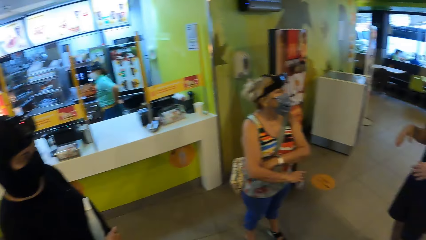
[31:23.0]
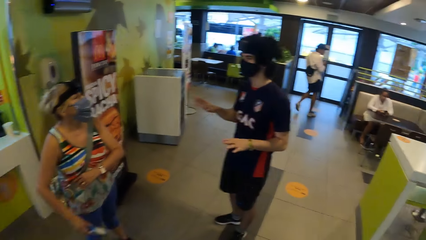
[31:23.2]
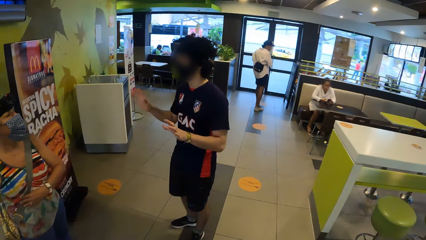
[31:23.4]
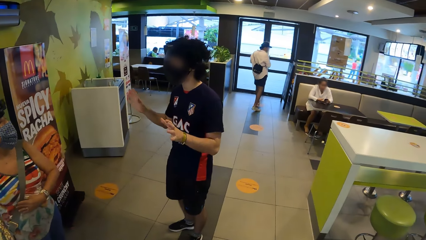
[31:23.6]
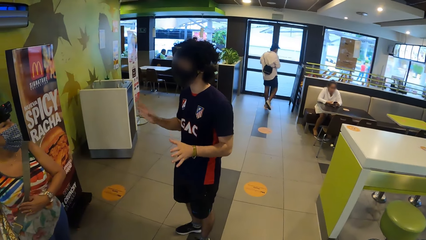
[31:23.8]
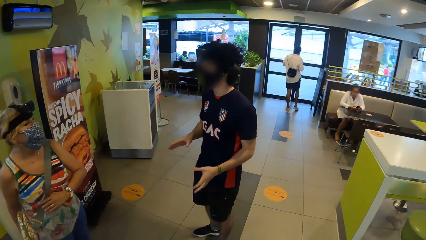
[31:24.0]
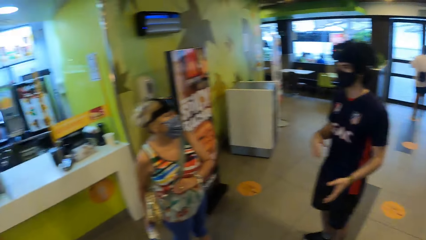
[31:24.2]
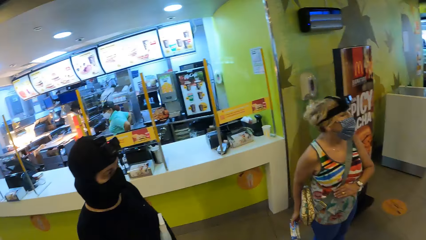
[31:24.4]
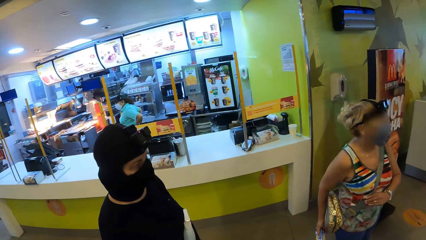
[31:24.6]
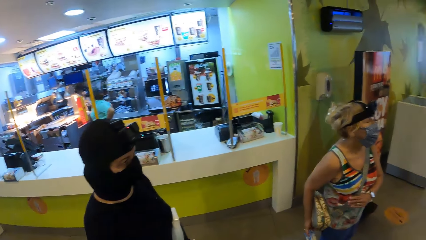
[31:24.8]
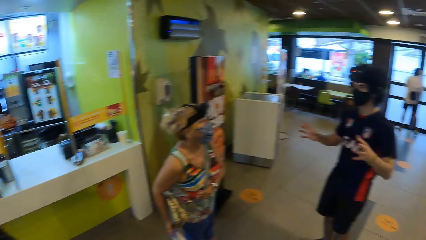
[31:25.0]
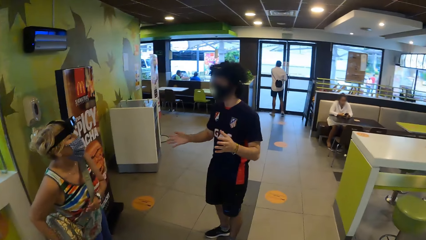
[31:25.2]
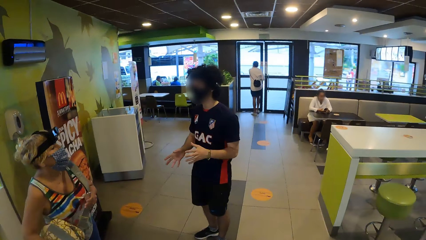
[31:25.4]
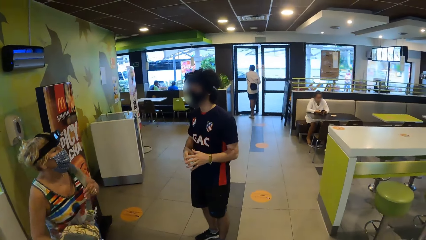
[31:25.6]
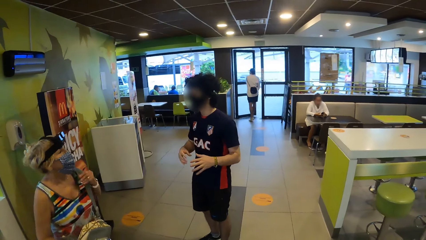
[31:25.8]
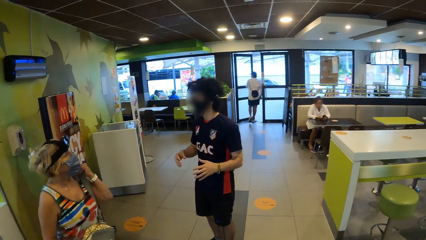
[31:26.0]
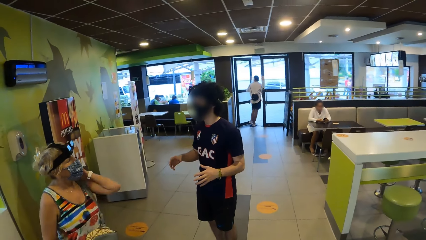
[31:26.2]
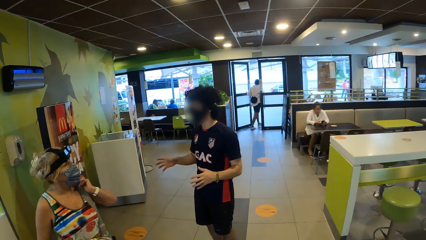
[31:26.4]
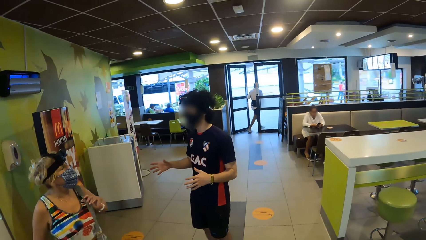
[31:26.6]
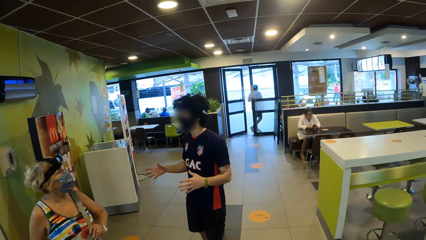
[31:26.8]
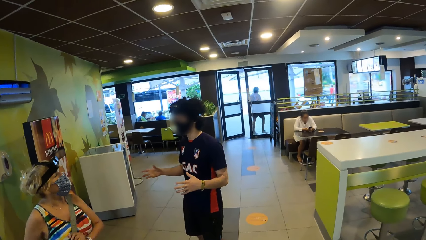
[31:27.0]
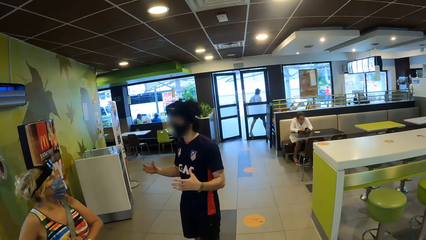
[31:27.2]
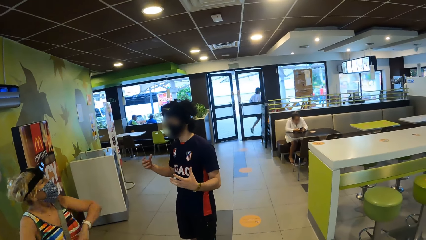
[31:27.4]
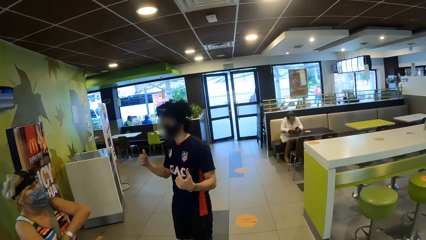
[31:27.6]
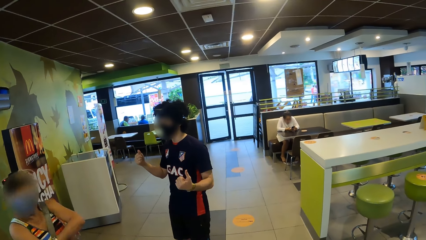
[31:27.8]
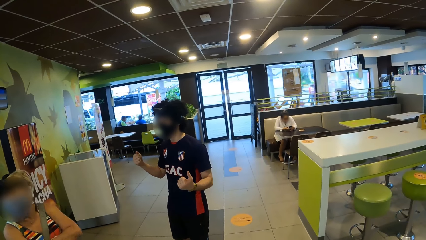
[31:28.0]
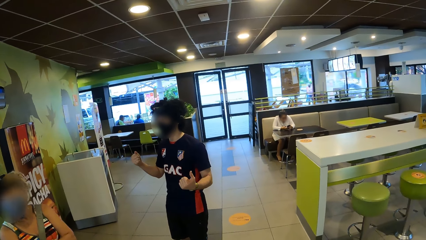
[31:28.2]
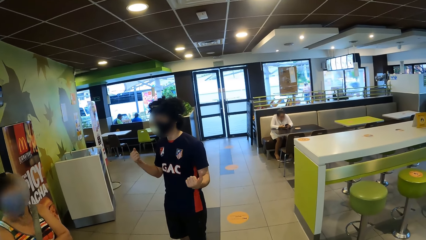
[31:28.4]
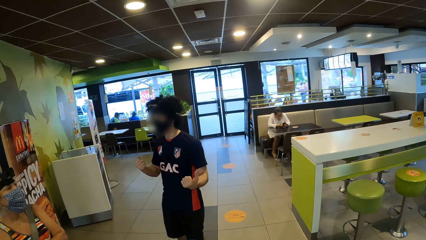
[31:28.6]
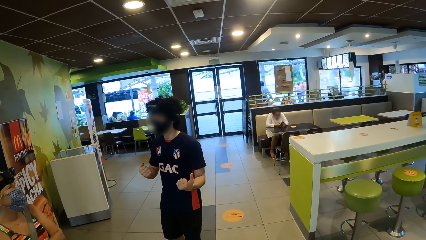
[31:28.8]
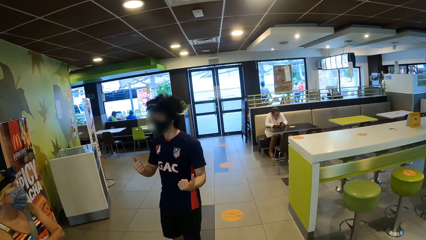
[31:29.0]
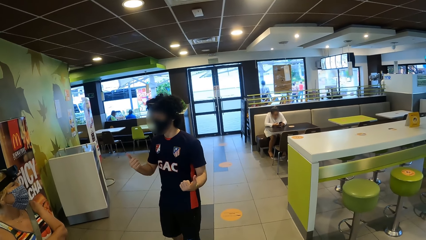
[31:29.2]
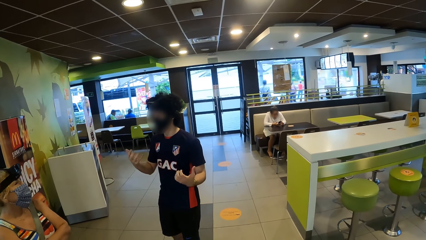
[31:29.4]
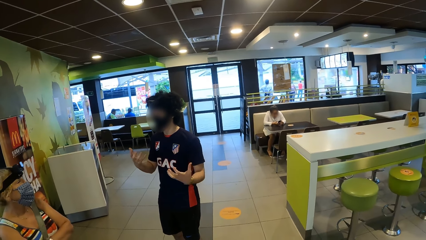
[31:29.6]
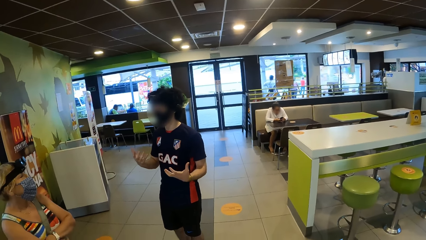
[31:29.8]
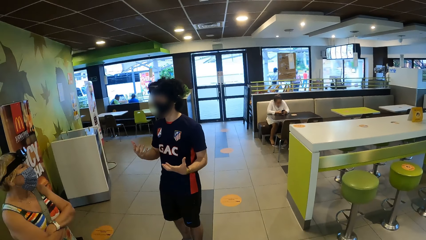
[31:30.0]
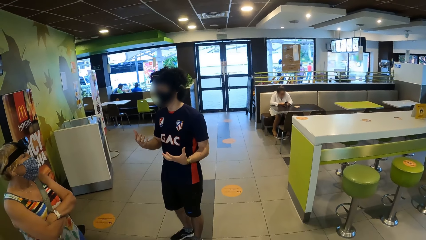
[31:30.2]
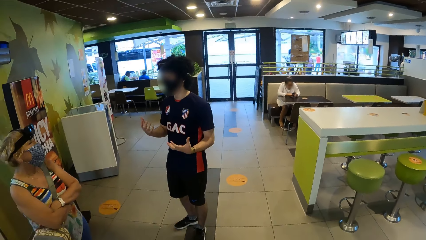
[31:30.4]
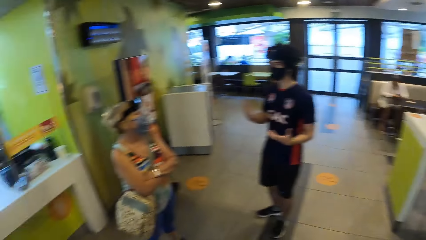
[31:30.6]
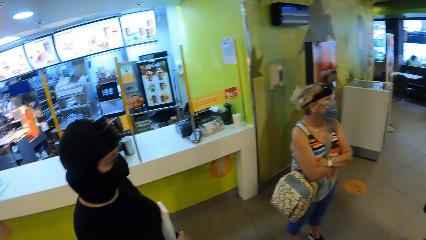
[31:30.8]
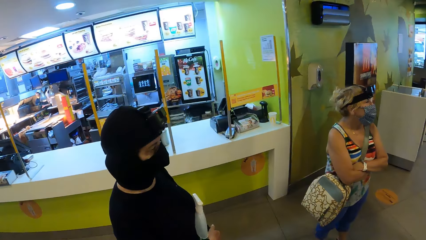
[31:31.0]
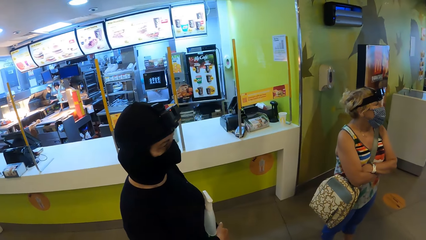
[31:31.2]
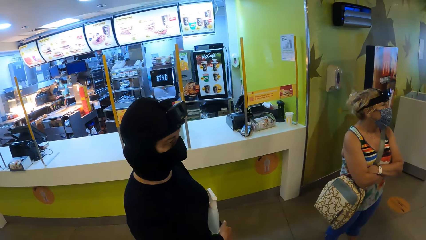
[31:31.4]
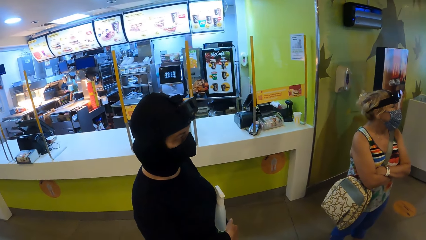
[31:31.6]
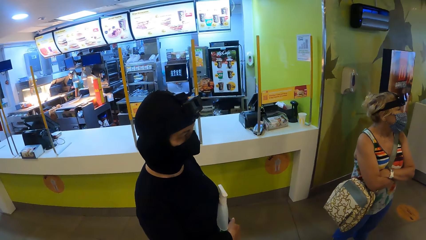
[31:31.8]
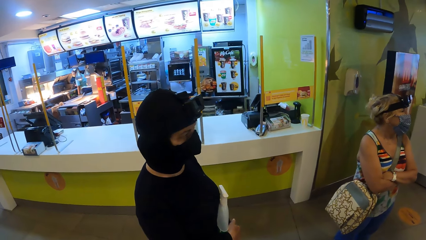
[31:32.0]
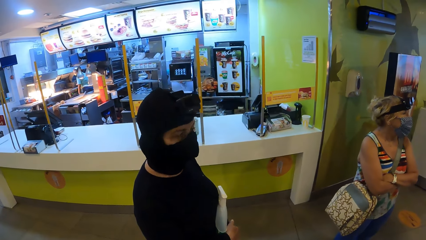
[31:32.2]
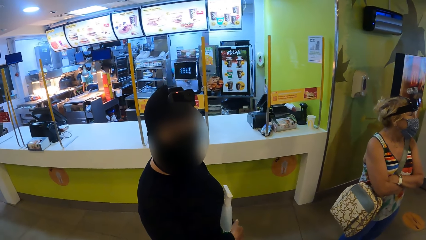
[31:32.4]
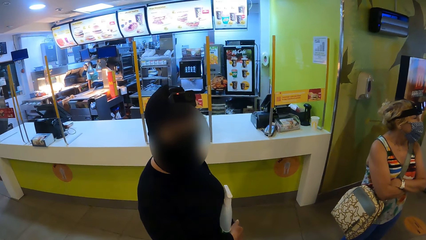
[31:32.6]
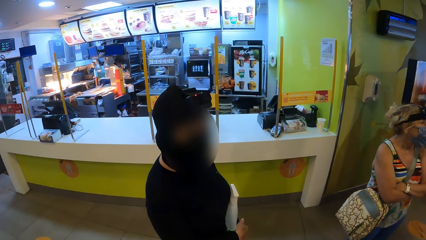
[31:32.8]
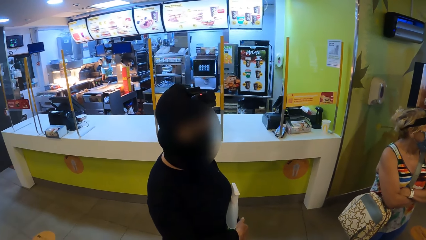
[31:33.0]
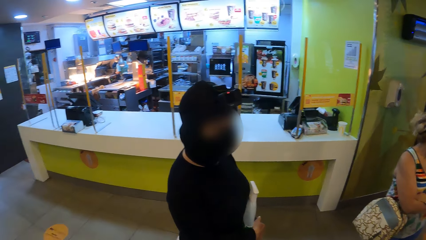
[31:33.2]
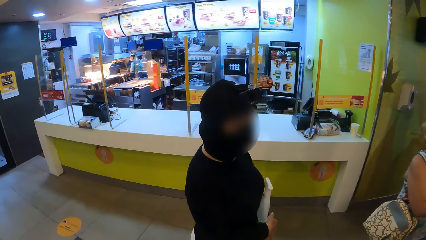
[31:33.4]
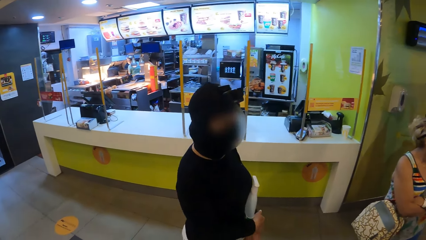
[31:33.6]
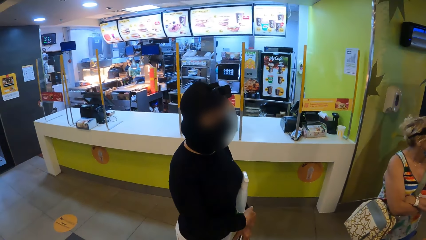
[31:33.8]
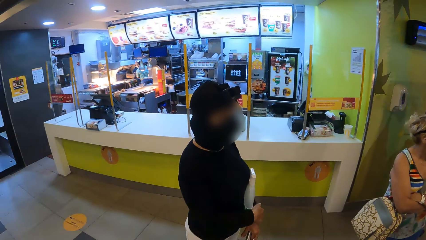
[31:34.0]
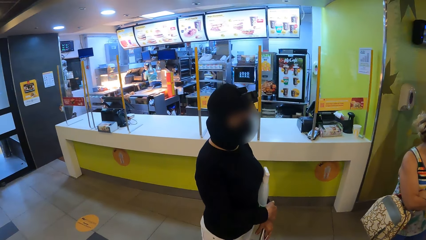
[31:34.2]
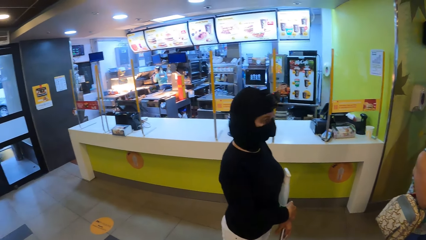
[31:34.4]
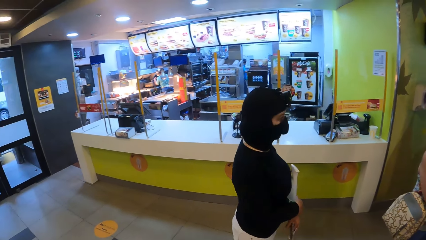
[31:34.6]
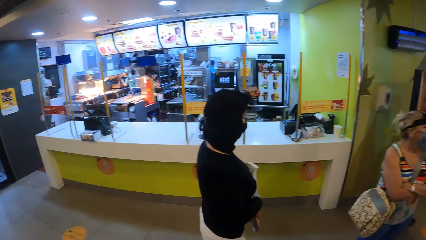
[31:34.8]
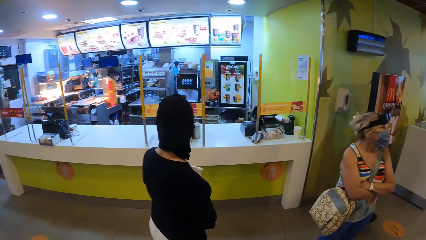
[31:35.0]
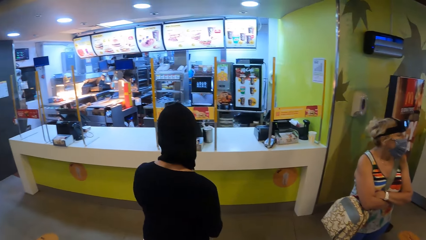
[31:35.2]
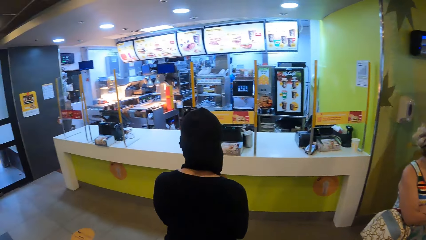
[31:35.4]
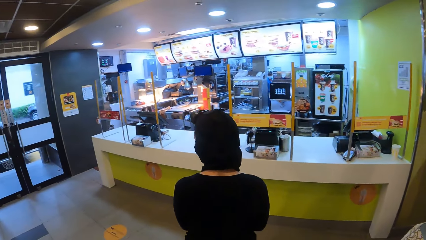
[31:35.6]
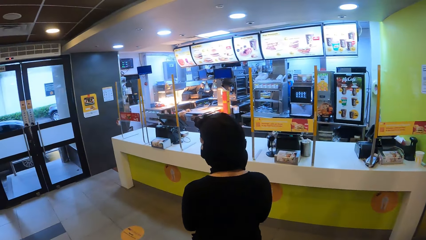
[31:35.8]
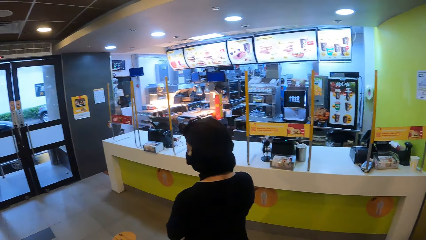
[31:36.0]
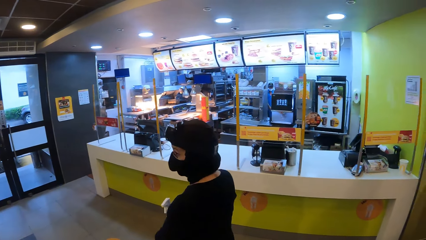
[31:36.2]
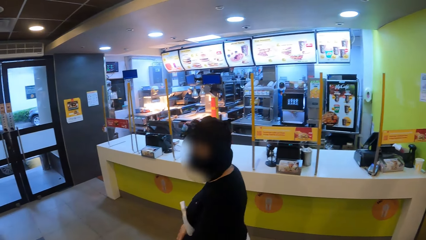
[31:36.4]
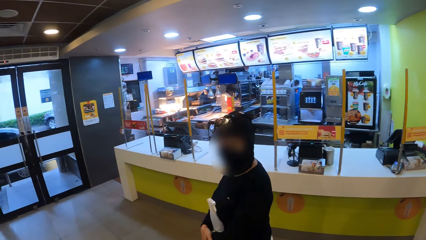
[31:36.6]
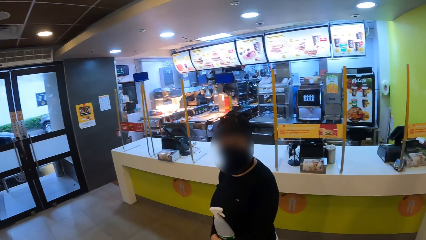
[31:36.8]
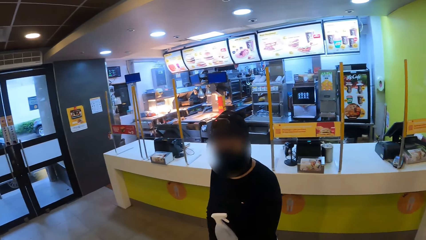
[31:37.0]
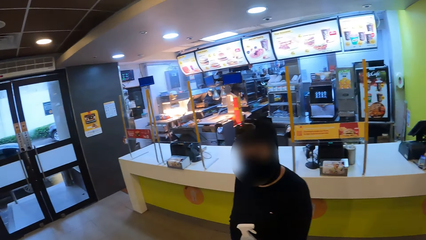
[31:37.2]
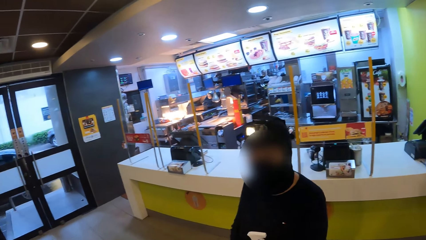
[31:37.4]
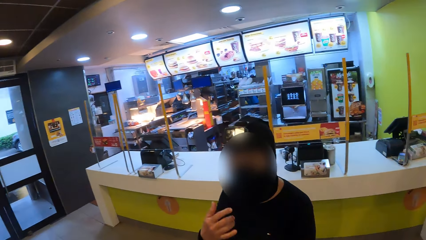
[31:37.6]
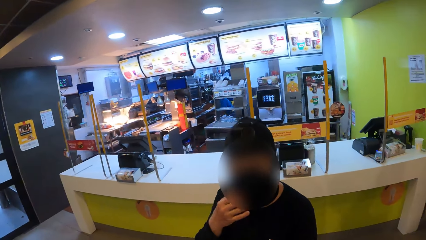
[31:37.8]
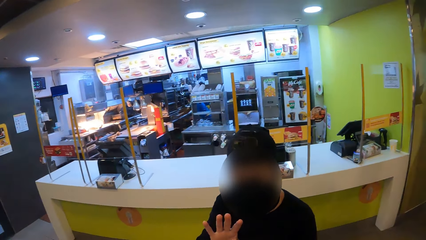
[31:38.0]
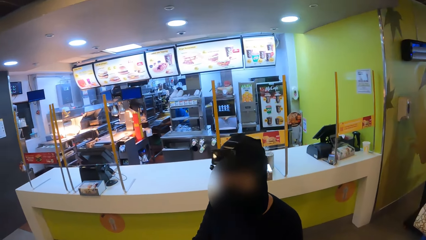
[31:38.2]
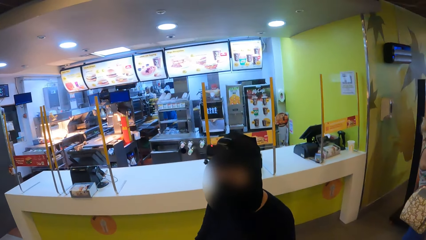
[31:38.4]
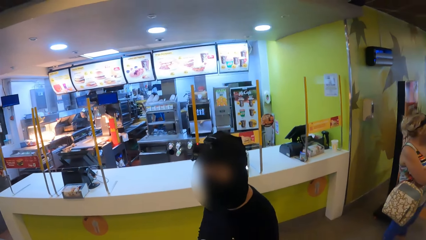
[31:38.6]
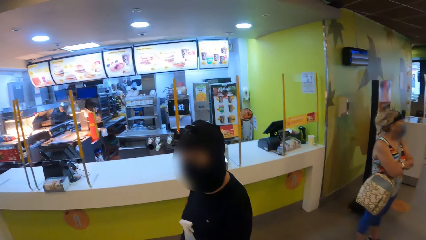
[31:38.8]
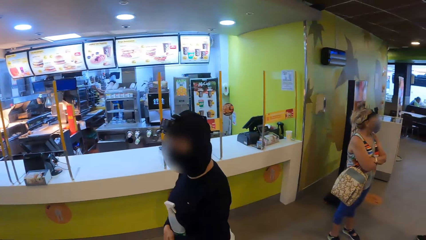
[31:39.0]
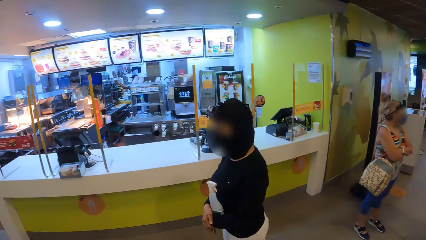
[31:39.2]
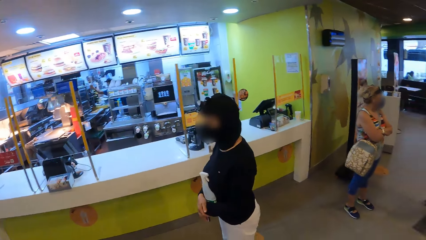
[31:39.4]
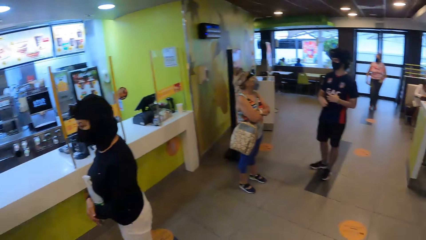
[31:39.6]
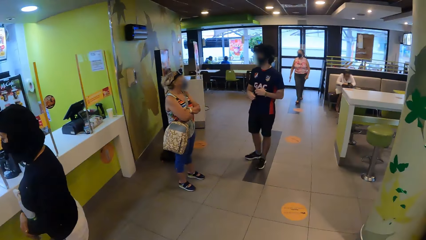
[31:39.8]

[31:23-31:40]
A woman talks to the camera wearer. The camera wearer walks around. The woman turns around and interacts with a friend with the hand gesture.
